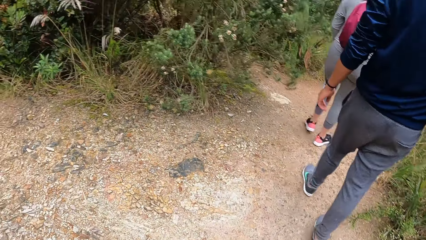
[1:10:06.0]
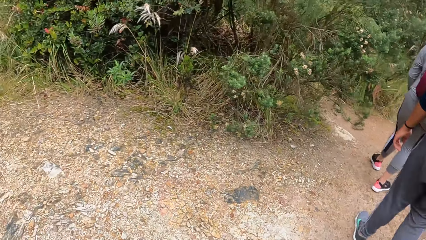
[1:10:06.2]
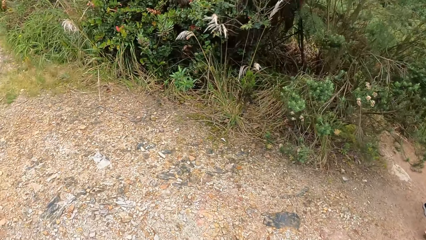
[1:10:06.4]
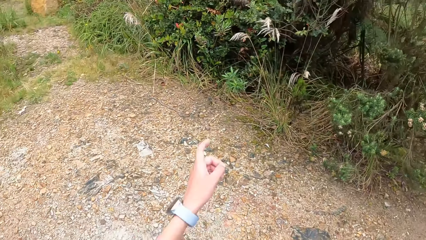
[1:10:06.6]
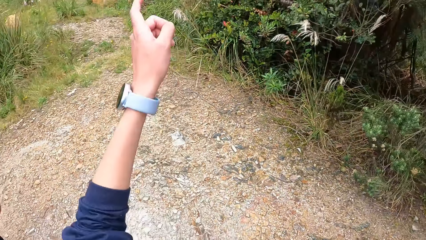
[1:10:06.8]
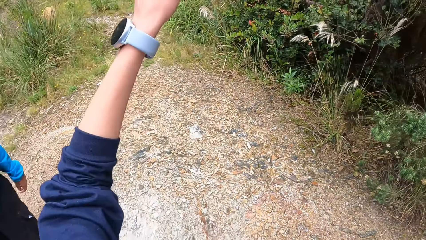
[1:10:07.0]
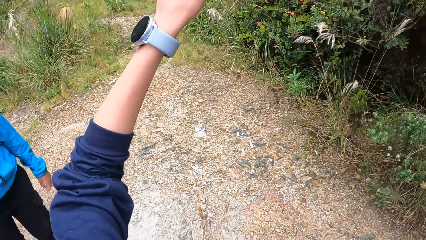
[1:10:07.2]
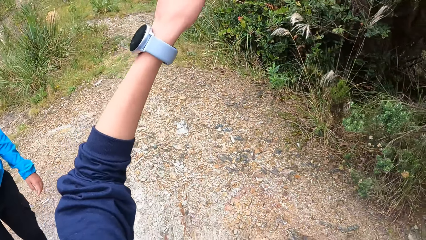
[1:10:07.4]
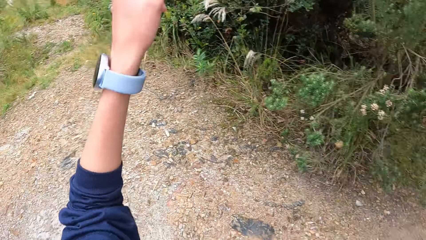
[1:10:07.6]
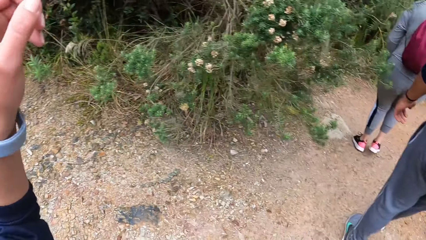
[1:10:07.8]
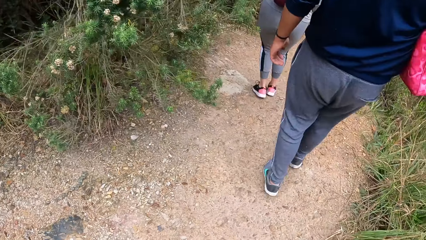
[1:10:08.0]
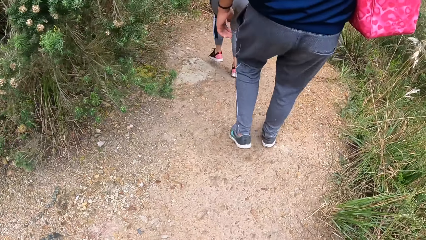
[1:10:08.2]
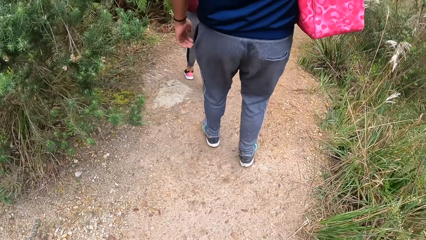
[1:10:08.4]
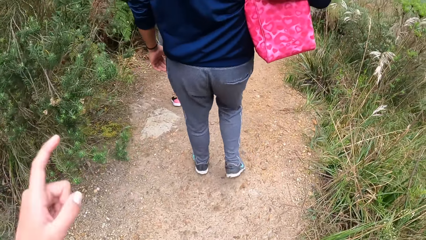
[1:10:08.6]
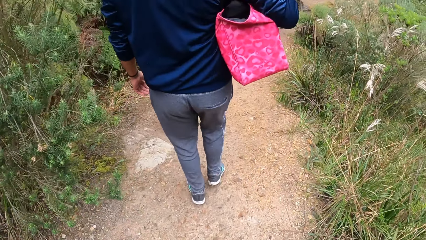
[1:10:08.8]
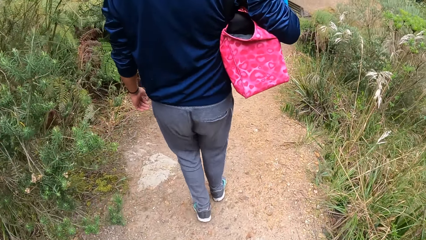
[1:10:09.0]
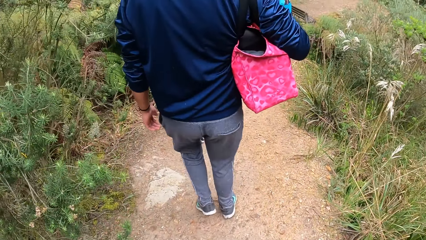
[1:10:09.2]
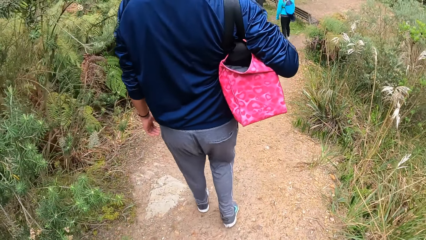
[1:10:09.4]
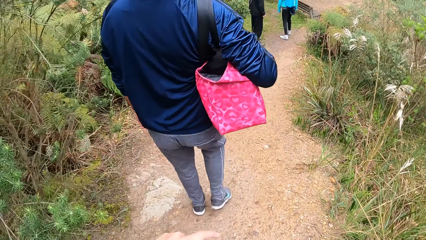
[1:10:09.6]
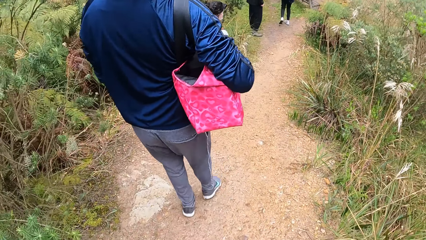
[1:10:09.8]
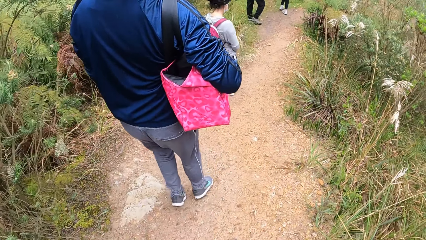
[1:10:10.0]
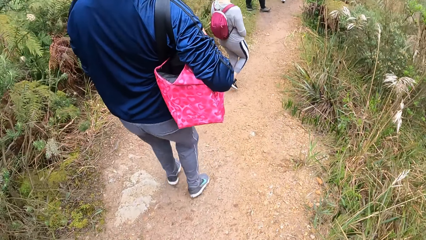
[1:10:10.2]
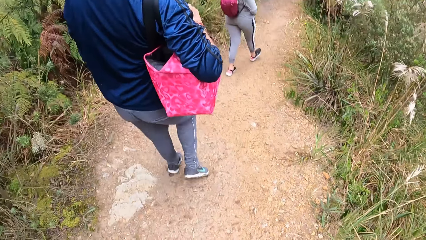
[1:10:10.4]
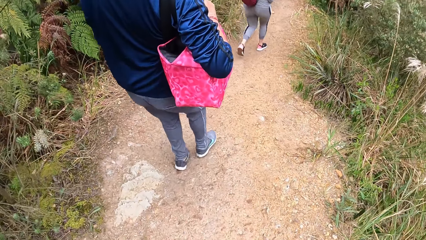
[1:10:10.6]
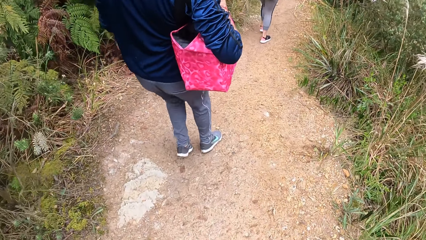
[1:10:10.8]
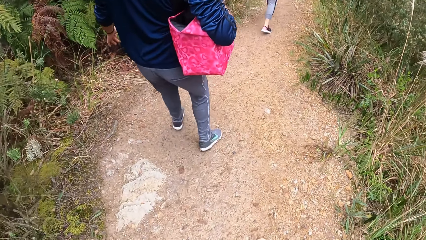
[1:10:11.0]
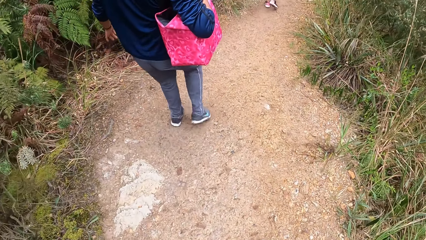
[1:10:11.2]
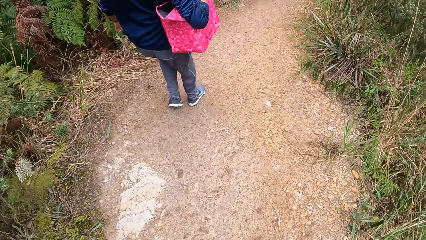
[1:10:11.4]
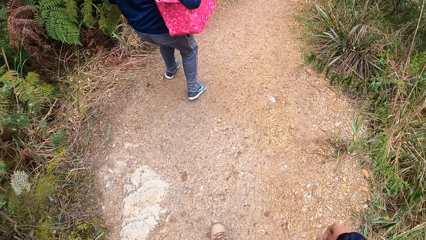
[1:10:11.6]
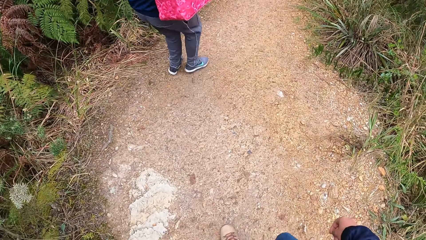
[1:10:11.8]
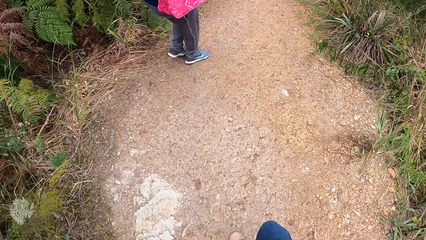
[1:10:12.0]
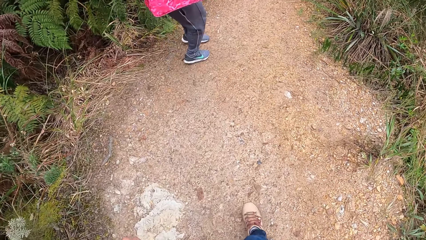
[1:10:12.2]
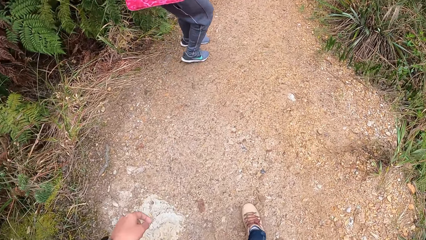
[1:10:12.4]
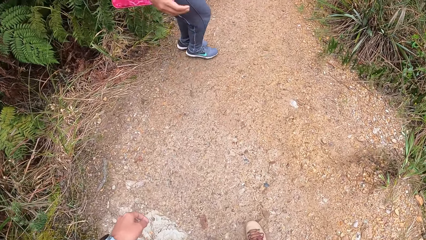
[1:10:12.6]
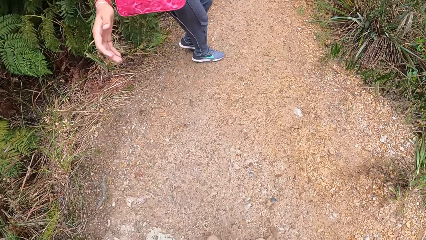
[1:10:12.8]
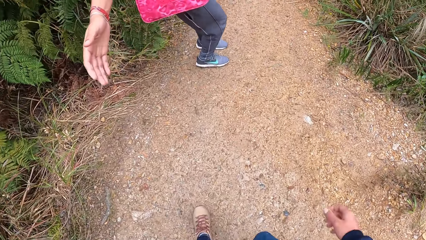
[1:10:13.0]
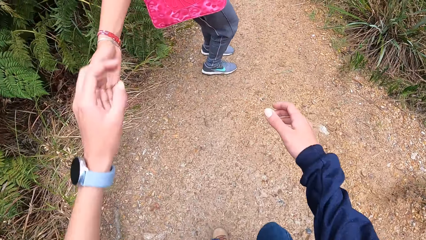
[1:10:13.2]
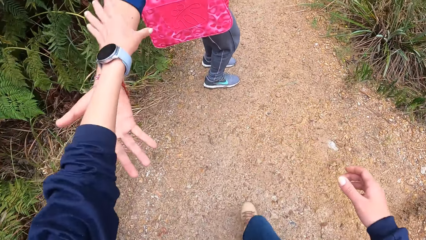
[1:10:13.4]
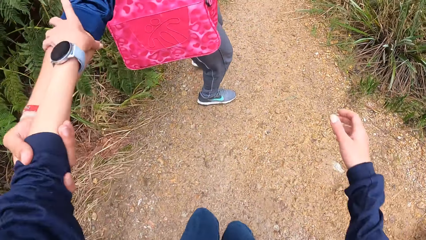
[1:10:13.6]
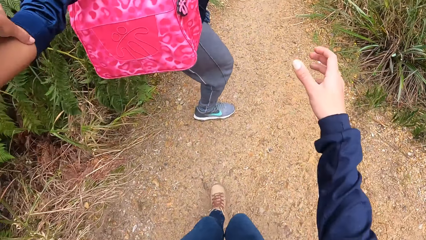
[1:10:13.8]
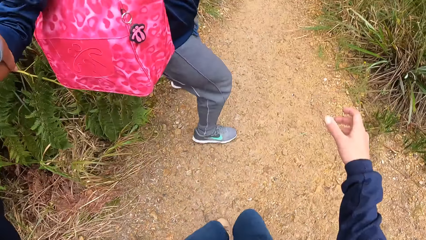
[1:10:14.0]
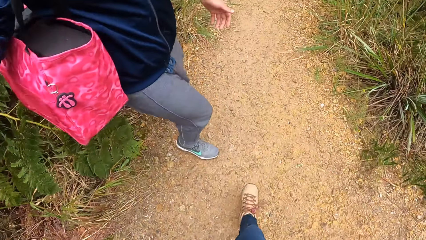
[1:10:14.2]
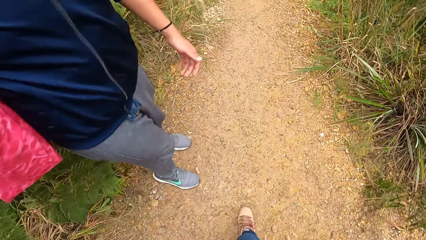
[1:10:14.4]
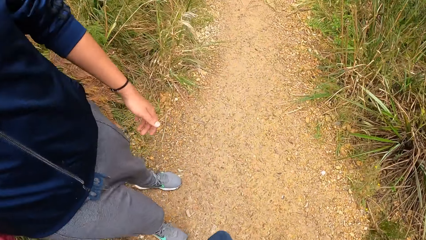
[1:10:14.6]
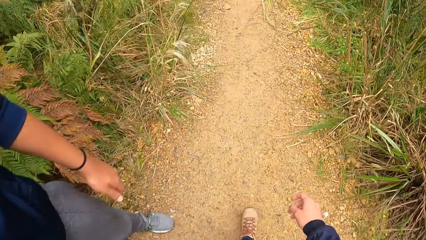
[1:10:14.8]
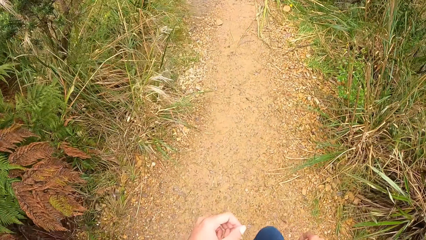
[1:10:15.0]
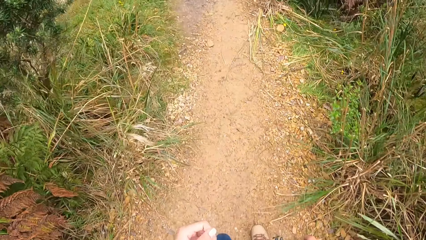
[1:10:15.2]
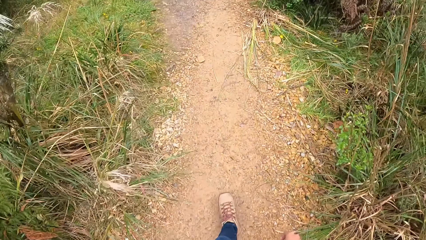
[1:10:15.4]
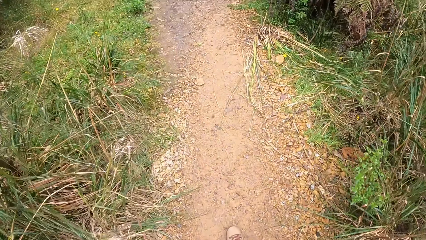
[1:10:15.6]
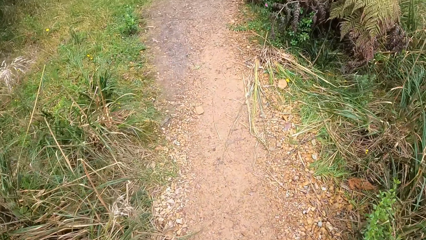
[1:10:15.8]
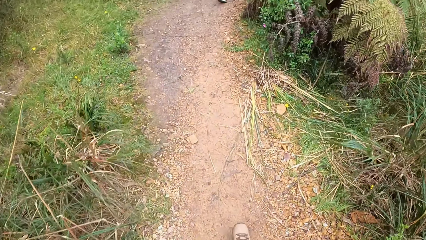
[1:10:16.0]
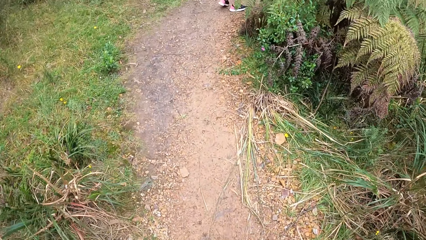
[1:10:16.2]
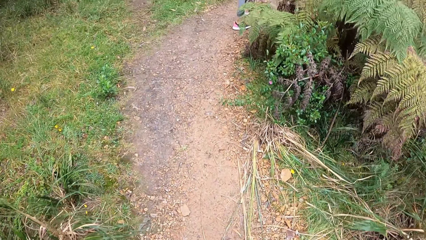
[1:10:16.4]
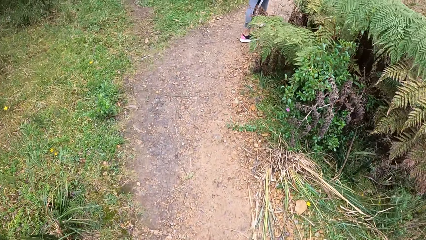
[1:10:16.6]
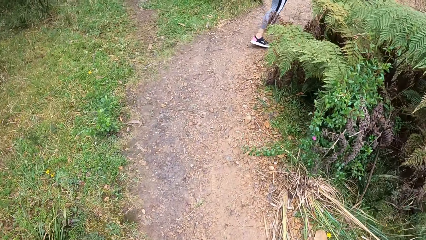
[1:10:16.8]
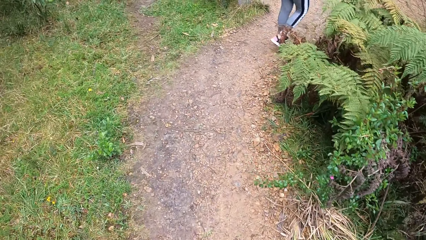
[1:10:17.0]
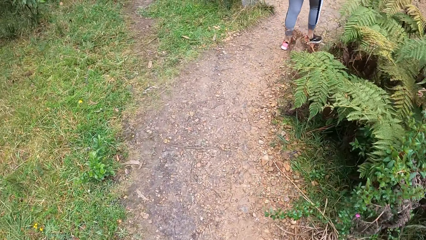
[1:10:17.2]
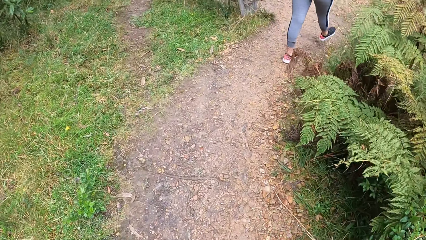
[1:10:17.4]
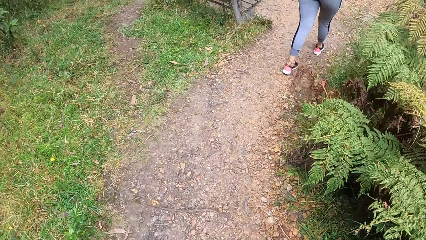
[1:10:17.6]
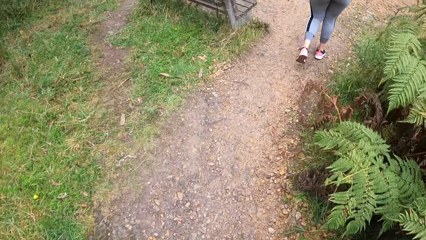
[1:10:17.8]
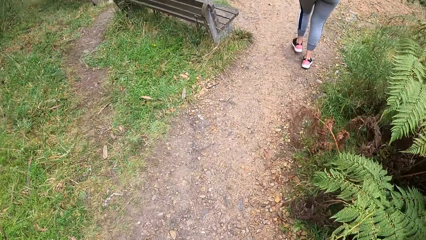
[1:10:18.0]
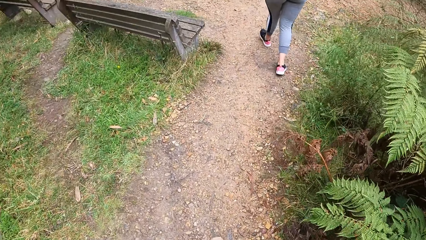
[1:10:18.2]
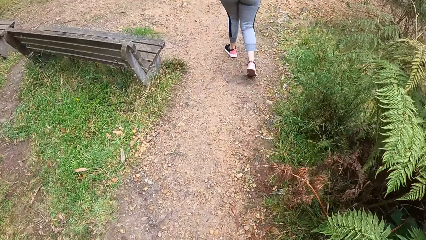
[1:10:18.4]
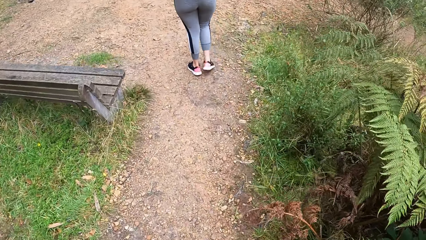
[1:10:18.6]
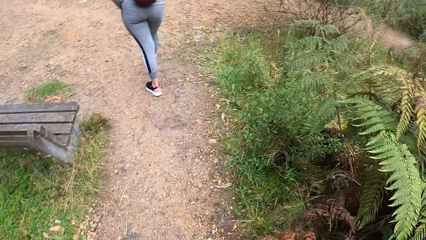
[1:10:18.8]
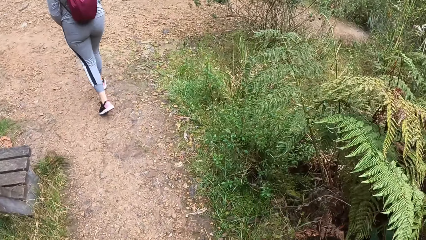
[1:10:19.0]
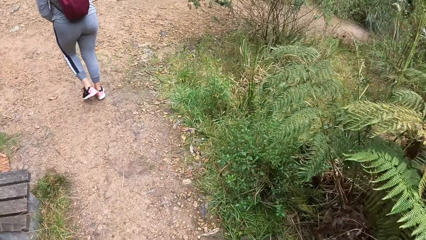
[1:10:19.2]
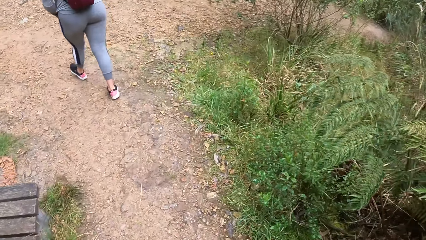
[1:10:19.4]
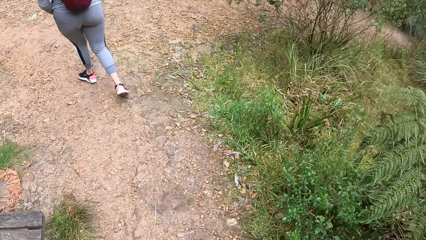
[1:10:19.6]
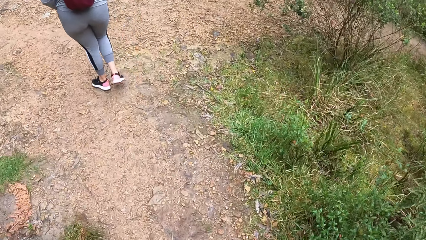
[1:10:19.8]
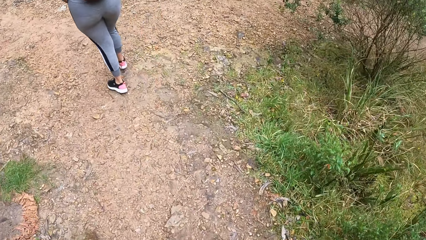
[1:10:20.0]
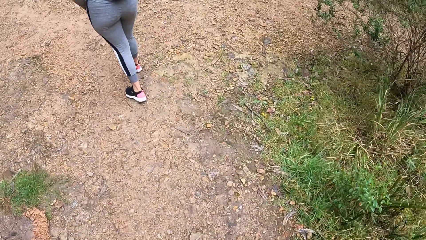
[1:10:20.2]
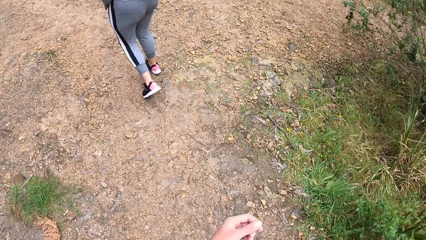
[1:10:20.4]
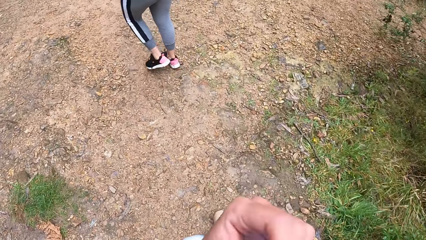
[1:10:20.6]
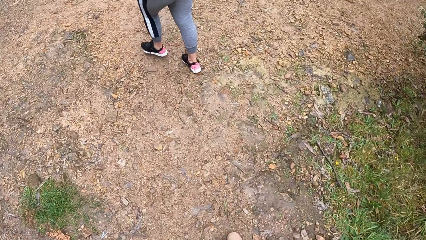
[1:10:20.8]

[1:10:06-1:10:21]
The camera wearer points at something. She walks on the road. The man grabs the left hand of the camera wearer with his right hand. He holds friends' hands. The camera wearer walks on the road. She adjusts her camera with her left hand.
